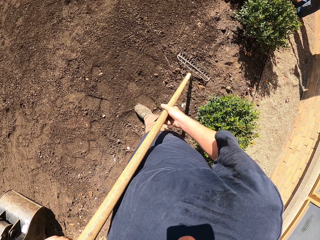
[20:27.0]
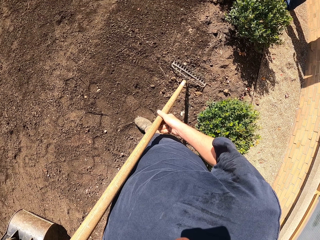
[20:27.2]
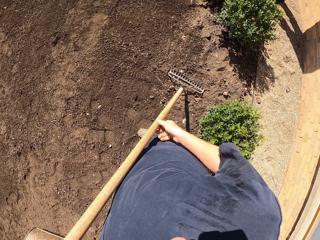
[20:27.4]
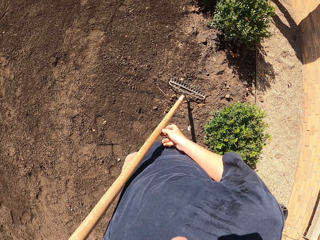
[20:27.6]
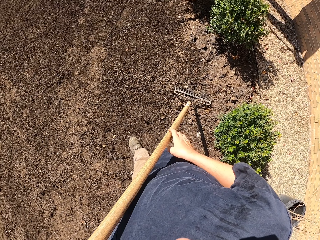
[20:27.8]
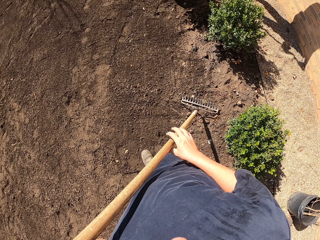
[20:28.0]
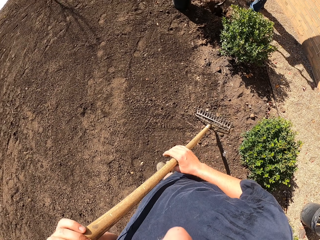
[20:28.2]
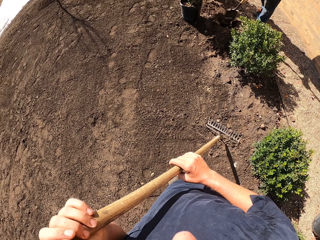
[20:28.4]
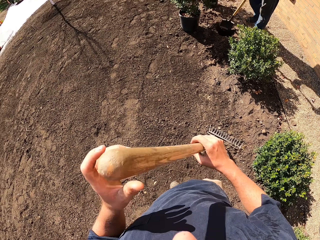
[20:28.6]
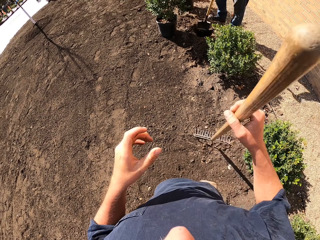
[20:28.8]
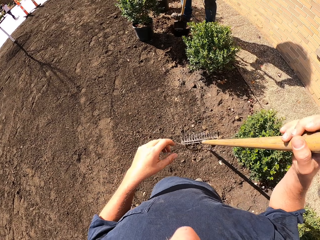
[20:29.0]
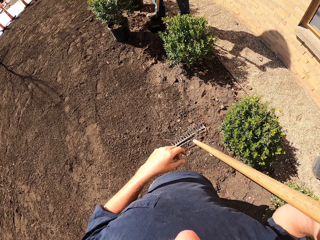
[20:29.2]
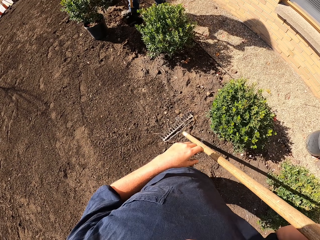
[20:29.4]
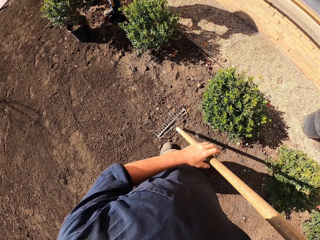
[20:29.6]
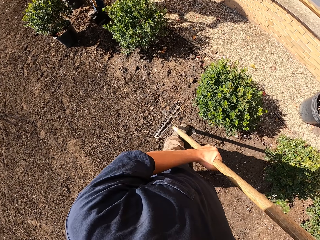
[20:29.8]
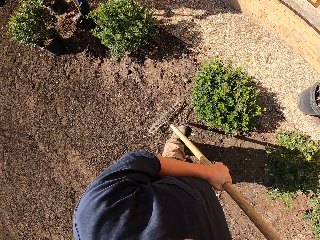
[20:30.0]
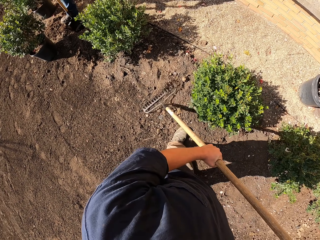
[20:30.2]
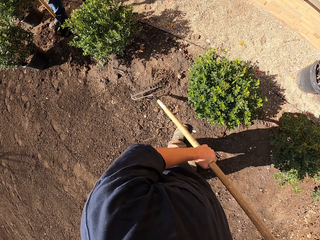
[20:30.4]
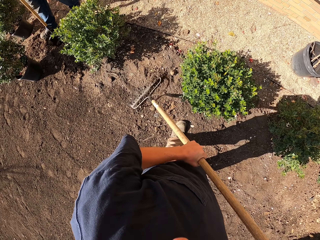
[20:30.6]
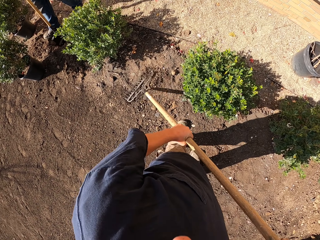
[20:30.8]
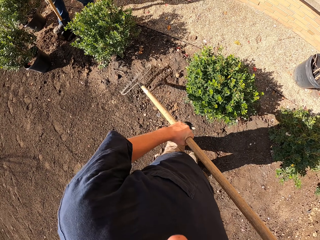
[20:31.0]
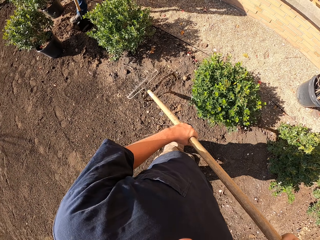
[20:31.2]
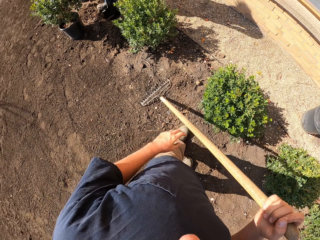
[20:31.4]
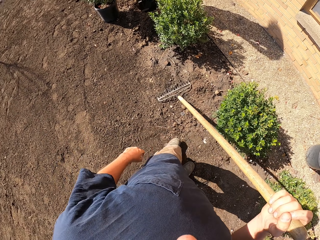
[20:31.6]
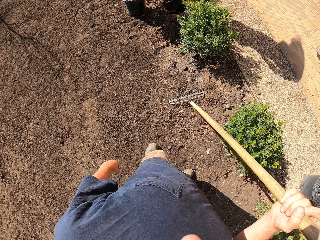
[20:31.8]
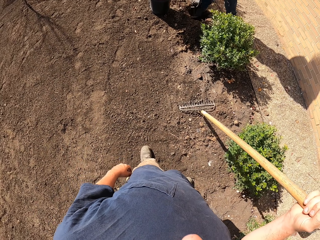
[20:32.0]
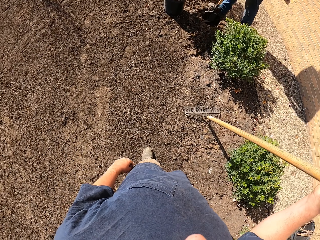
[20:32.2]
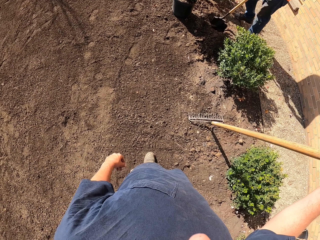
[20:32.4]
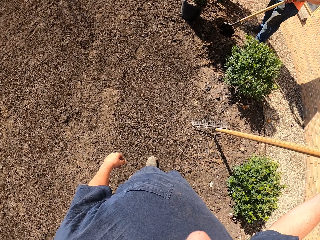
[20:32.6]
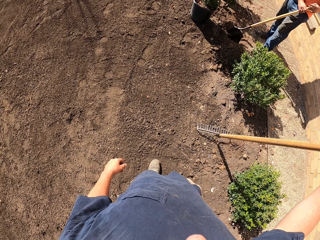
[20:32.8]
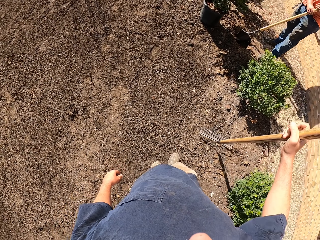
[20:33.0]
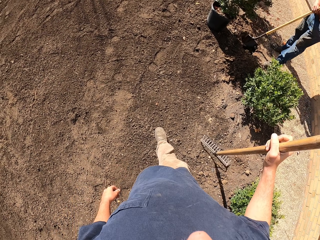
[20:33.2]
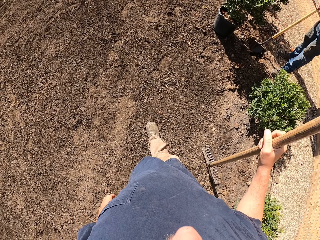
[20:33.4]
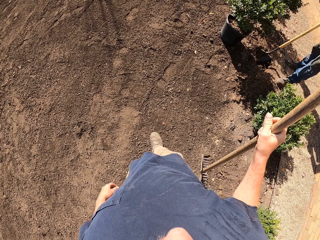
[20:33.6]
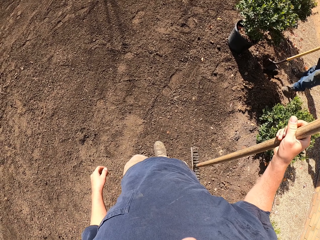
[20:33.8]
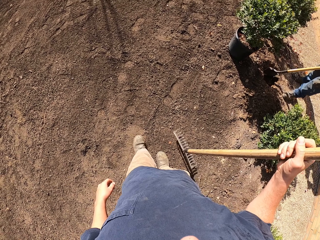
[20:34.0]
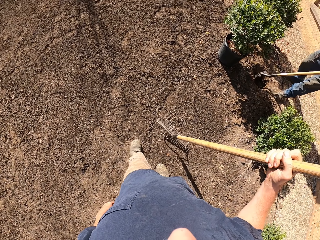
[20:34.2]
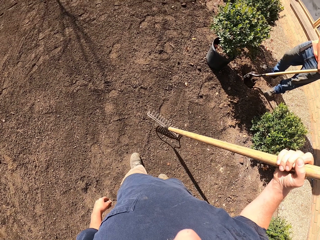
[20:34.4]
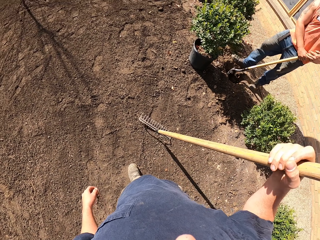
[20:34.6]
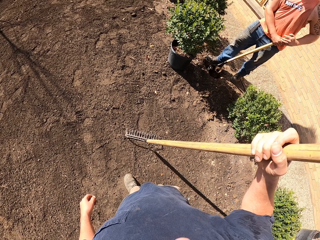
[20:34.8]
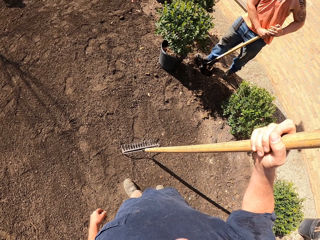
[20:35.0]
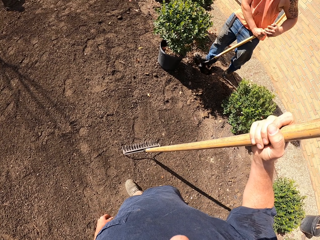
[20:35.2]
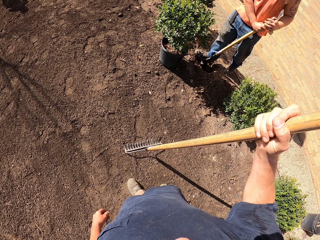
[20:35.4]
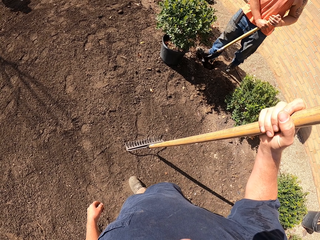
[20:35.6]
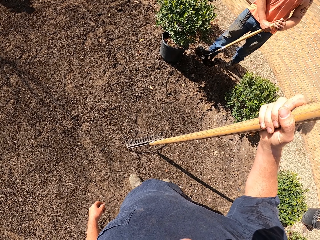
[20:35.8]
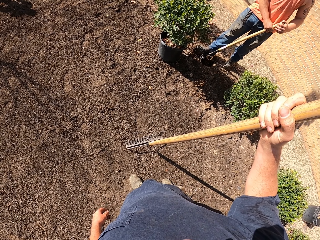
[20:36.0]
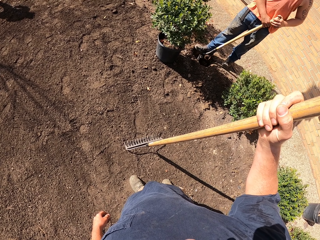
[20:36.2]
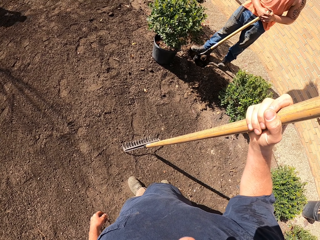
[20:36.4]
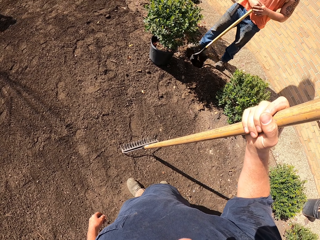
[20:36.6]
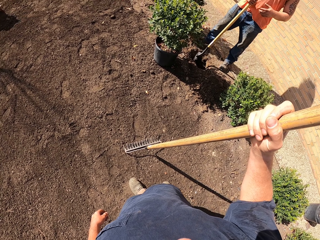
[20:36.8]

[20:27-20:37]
The camera wearer hits the stone with a stone. They look around. They move the rake to the right hand. They walk around. They look around. They lift the rake and hit the soil with the rake. They look around. They make a step. A man converses with the camera wearer.

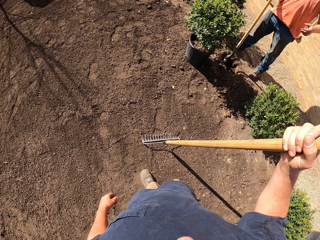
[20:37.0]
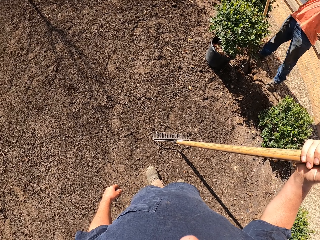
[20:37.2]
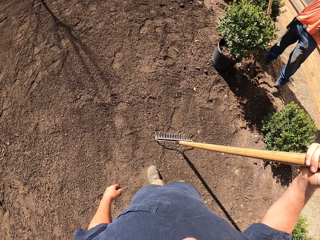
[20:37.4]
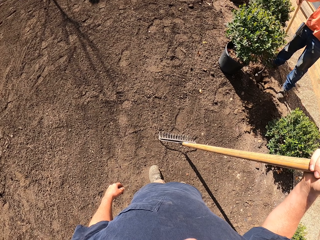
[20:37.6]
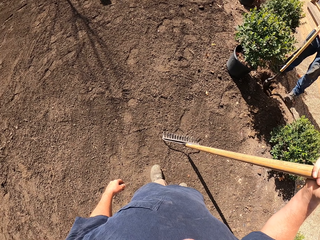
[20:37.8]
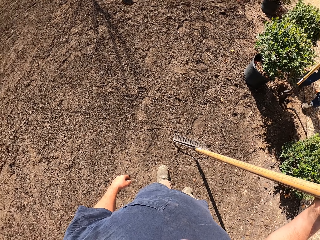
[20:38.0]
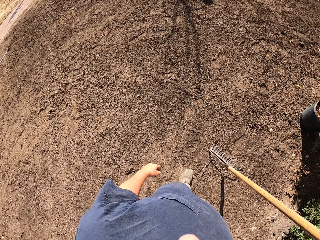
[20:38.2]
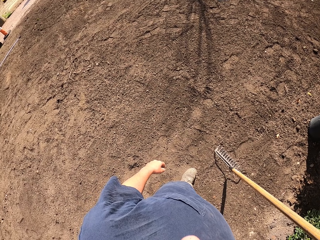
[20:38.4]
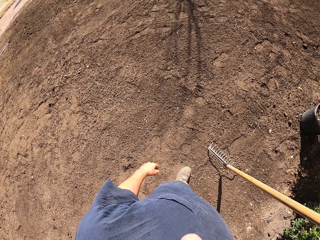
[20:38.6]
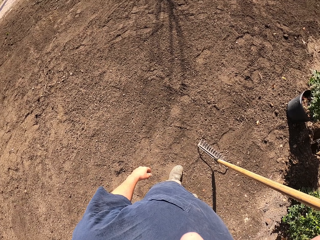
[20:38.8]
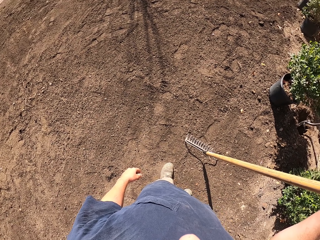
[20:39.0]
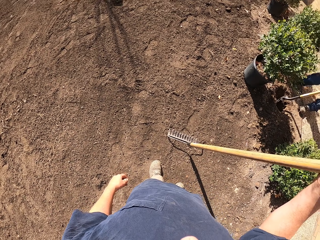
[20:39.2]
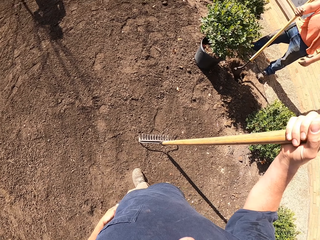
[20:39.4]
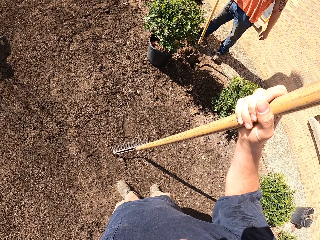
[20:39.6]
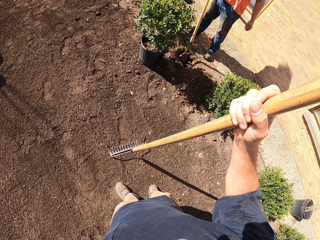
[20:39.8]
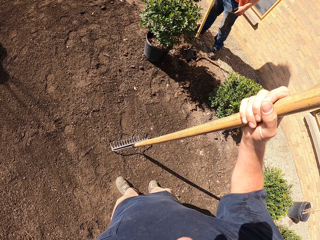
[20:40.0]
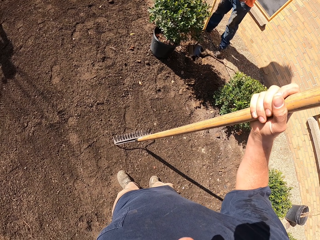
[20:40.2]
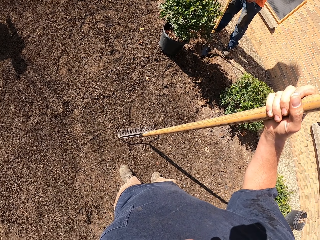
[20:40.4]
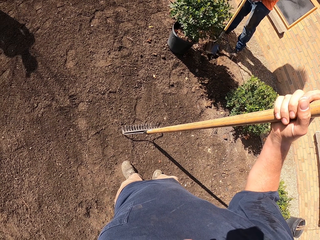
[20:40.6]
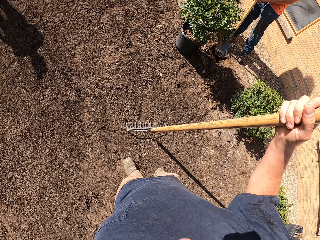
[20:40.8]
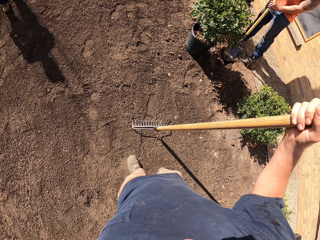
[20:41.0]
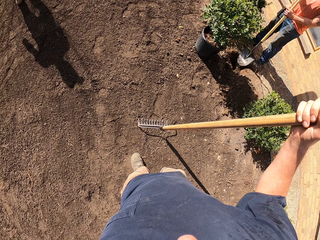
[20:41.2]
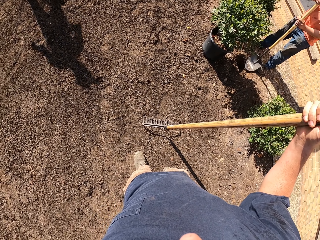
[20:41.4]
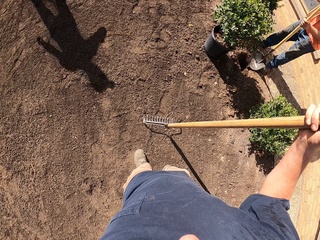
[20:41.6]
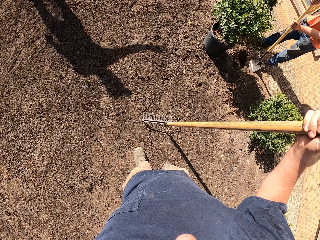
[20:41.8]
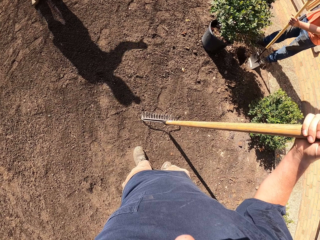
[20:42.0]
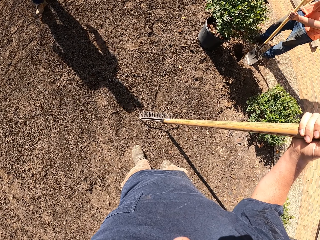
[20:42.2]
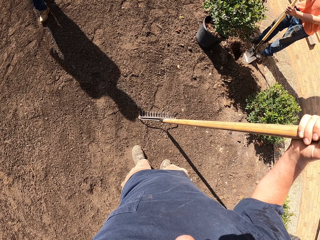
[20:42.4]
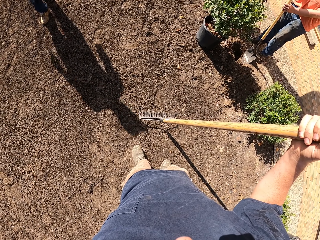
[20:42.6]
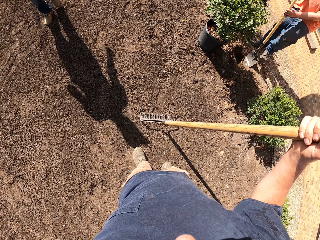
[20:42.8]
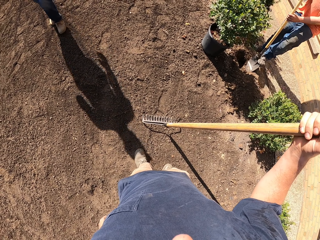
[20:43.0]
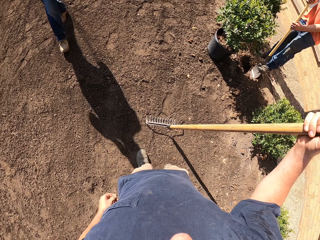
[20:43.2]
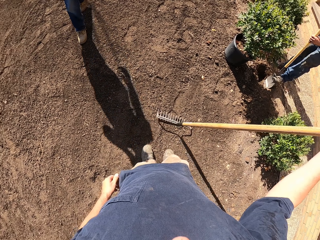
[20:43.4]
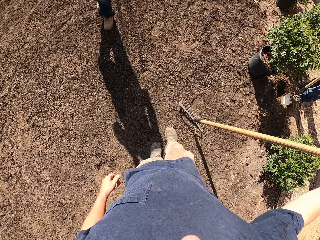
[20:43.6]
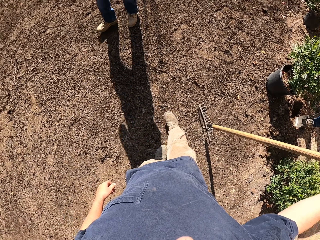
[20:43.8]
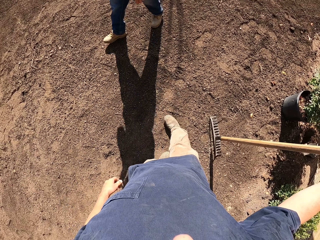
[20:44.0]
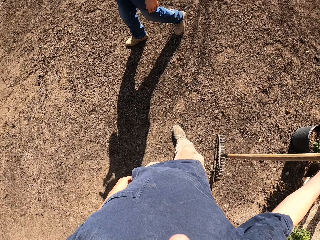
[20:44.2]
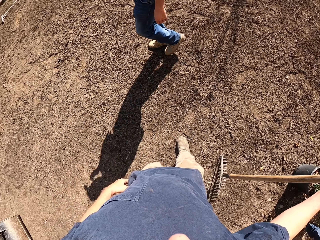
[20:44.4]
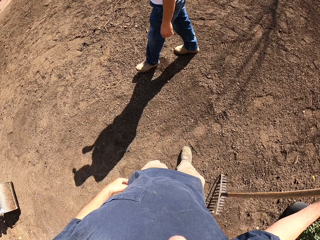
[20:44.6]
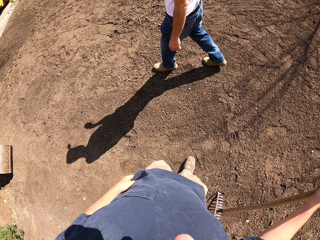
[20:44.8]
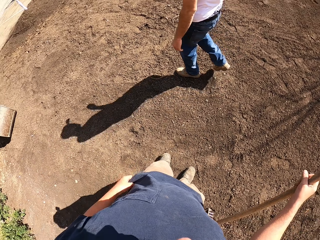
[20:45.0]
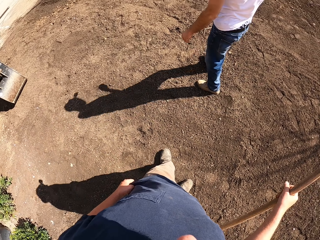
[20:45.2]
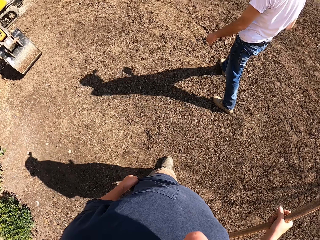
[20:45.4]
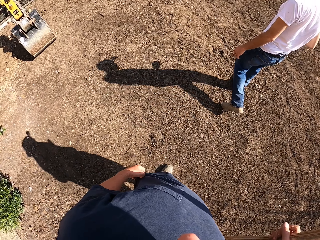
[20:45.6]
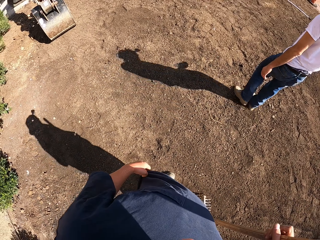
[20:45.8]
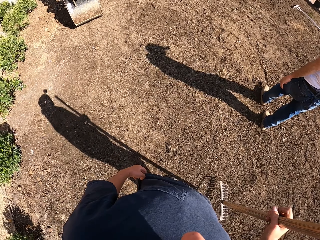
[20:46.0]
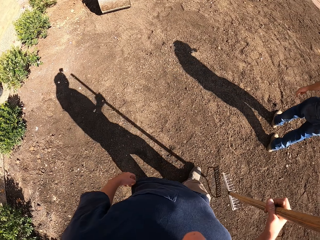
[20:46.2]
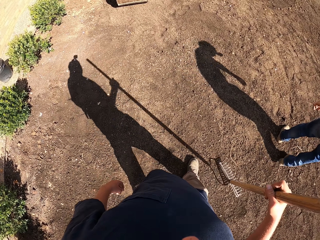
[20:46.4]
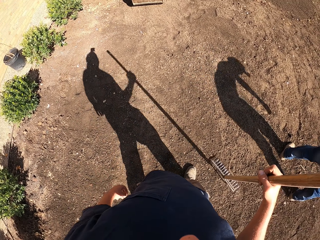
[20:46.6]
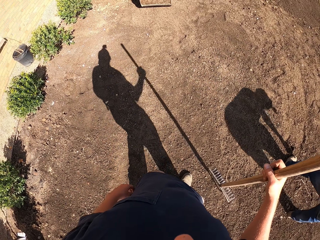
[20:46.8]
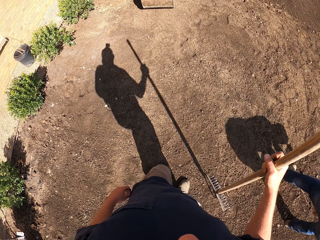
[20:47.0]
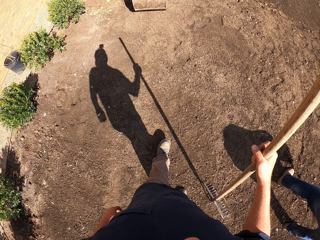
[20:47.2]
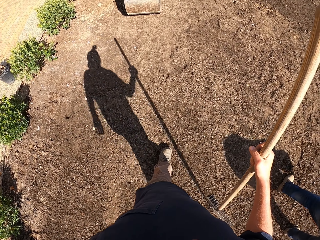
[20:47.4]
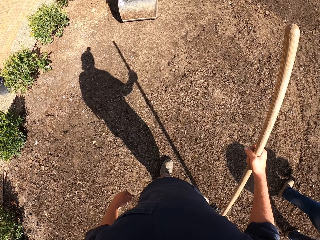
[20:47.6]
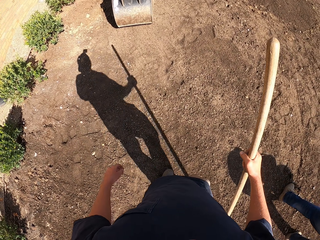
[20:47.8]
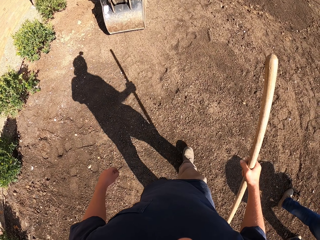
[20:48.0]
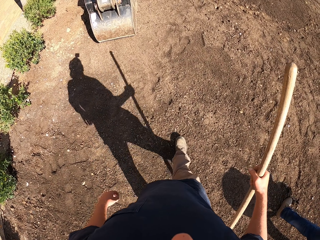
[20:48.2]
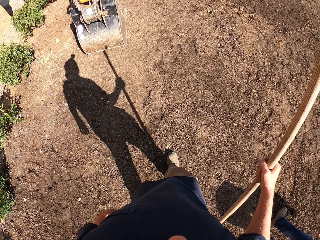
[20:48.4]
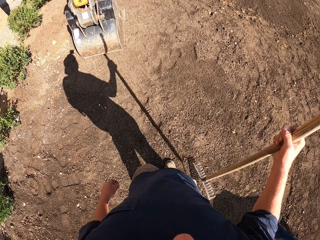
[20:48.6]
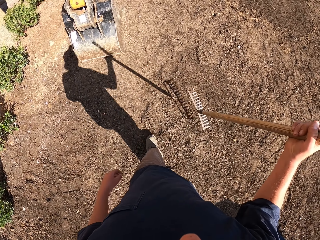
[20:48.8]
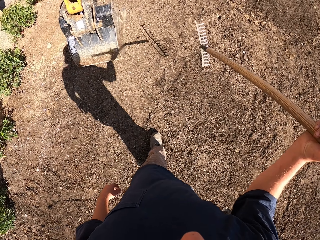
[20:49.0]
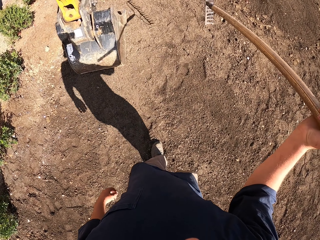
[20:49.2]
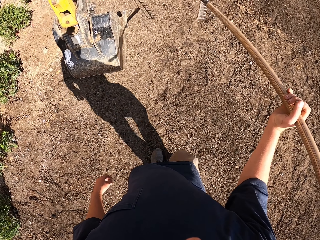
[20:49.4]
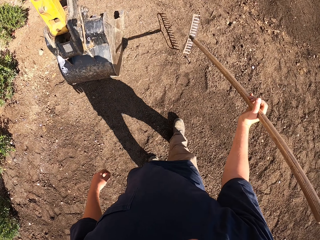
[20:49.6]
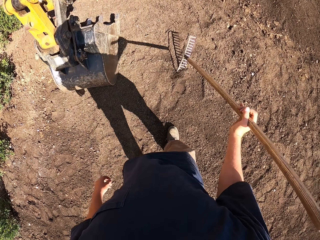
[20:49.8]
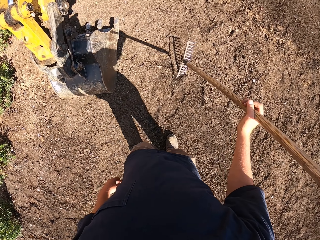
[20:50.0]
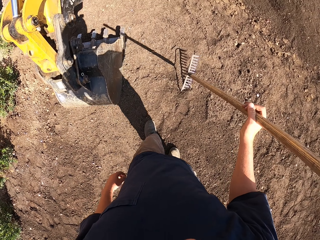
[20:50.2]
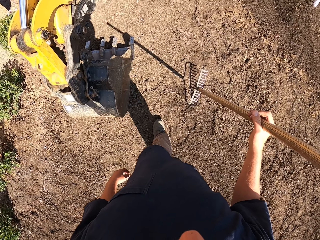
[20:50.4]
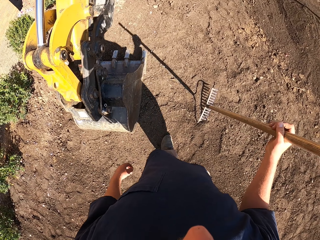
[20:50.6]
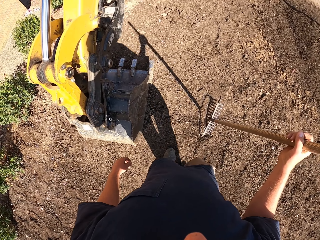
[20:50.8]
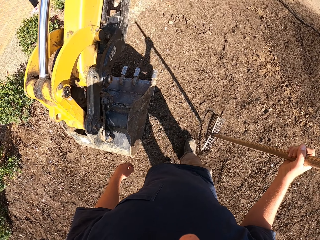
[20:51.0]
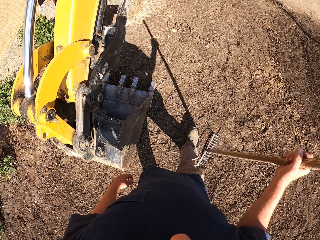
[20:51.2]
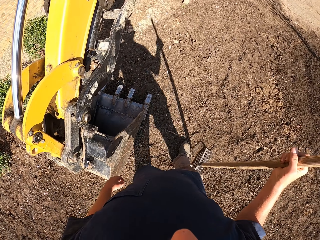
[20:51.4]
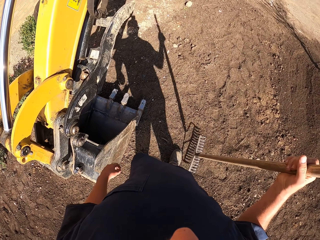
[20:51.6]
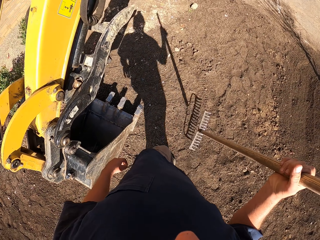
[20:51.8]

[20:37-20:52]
The camera wearer looks around. They interact. The man converses with the camera wearer. Another man digs a hole with a spade. The camera wearer looks around. Another man walks towards the camera wearer. The man walks around. The camera wearer walks around. They lift the rake and walk around.
